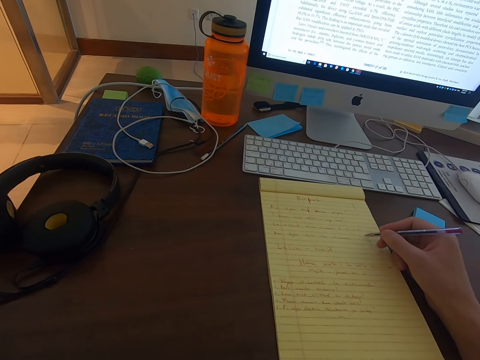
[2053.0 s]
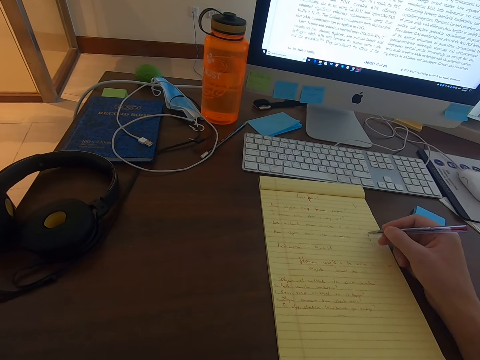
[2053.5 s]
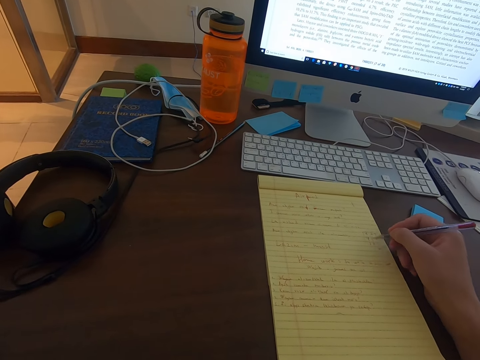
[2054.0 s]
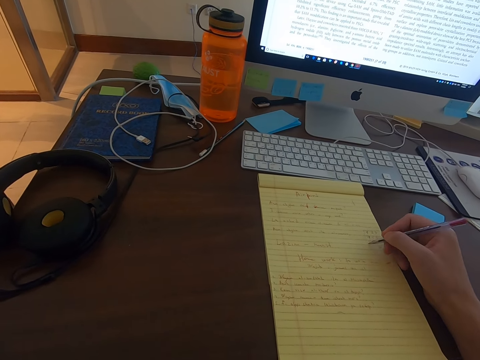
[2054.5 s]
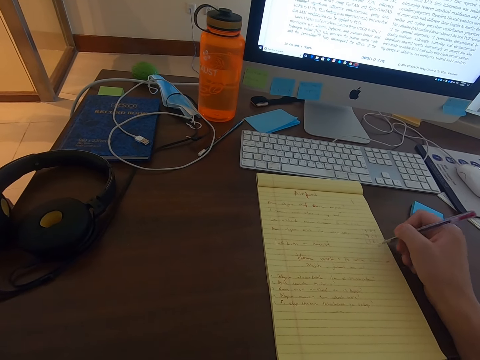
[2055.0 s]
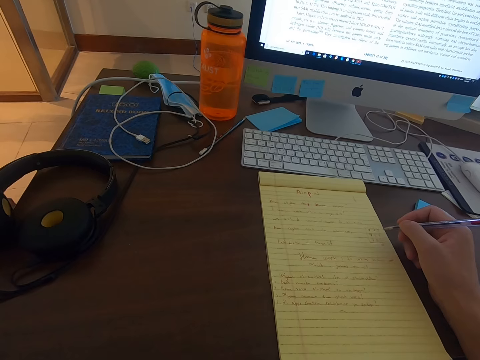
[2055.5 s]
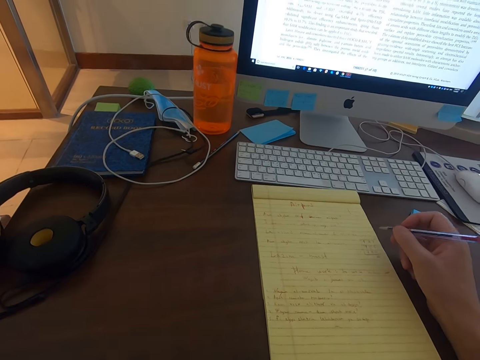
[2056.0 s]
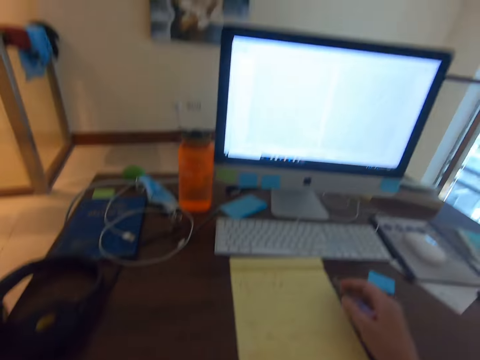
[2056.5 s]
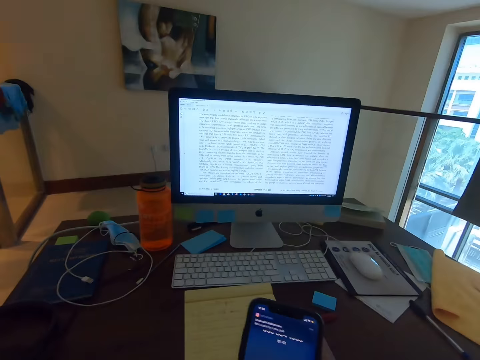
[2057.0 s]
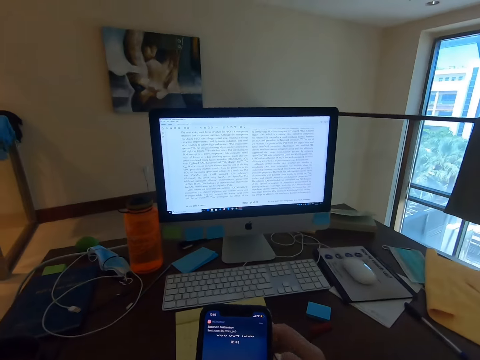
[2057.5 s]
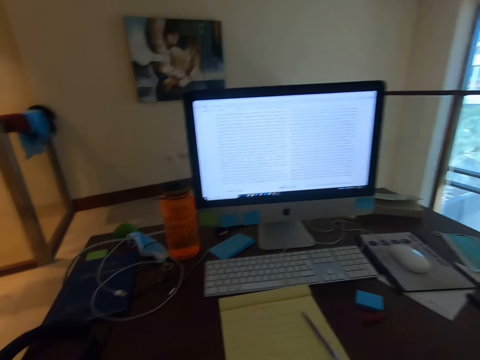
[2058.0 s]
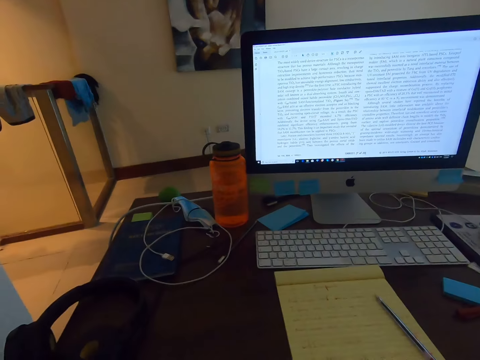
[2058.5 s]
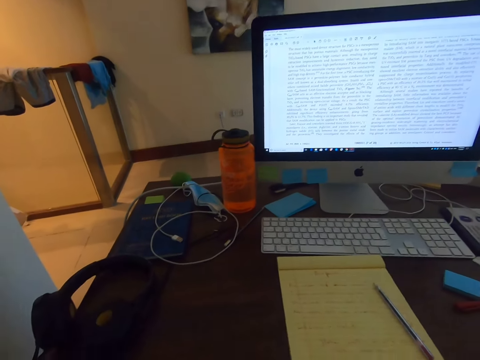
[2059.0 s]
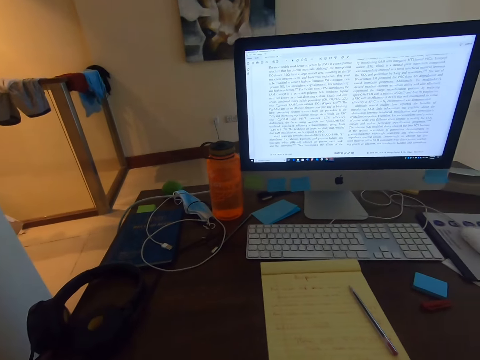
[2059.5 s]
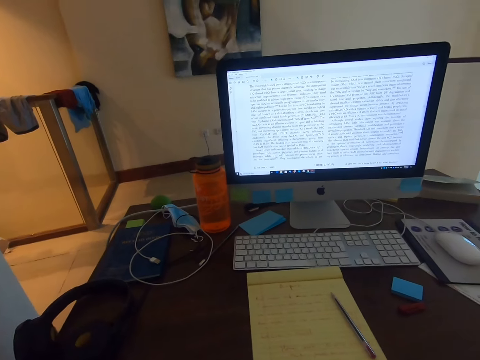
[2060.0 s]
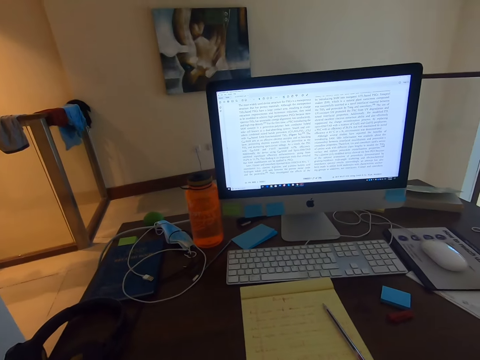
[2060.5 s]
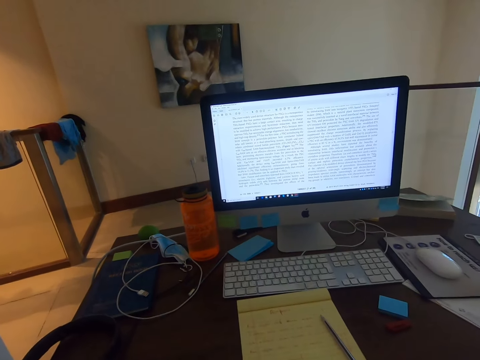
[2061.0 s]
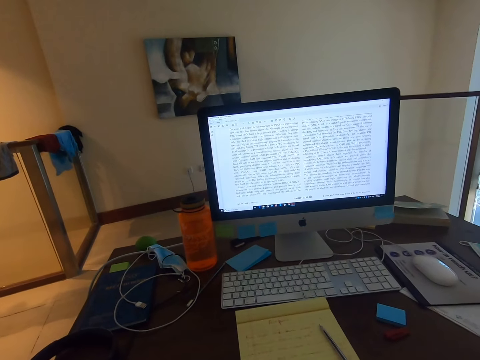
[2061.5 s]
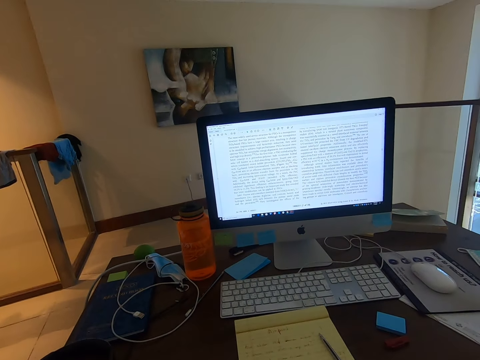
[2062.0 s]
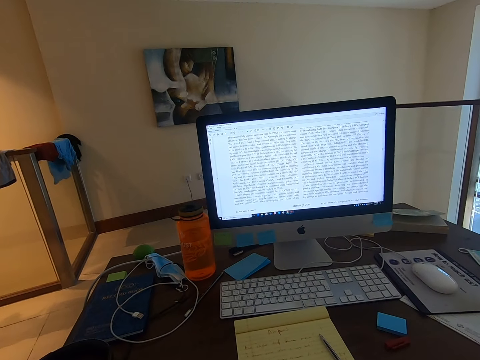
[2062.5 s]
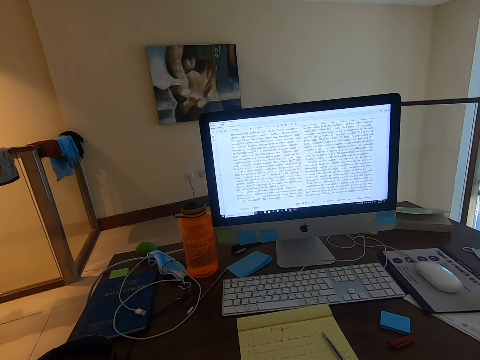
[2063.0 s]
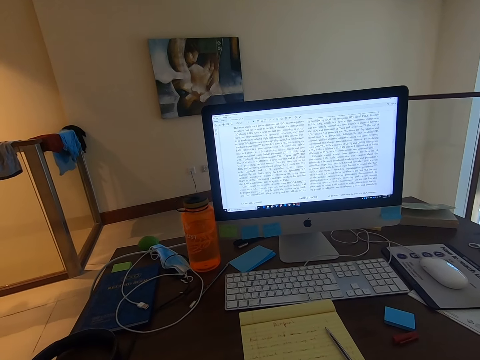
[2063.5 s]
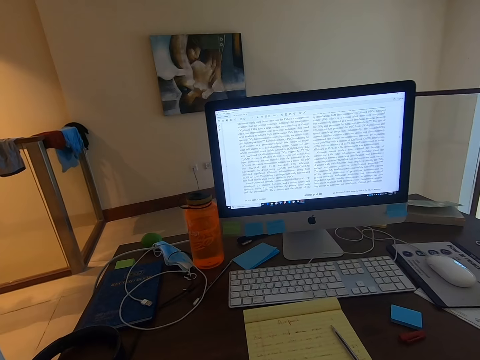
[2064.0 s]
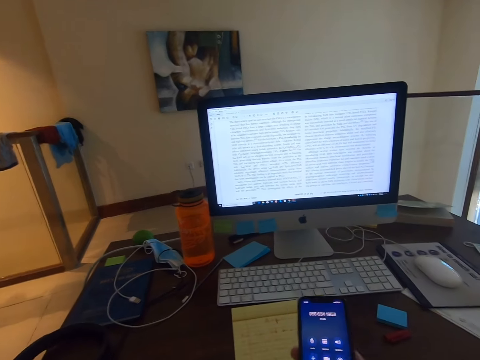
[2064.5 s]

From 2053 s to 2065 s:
The camera wearer writes on the notebook with the pen. They stare at the monitor's screen. They stare at the phone. They stare at the notes on the notebook. They stare at the monitor. They talk on the phone with a person. They stare at the monitor's screen.

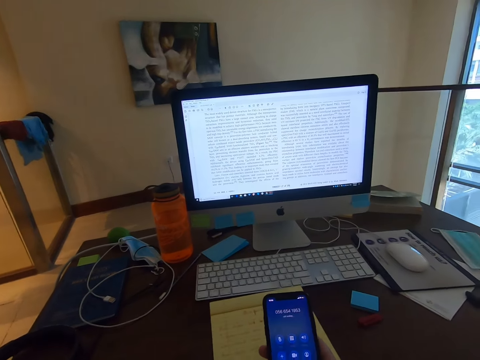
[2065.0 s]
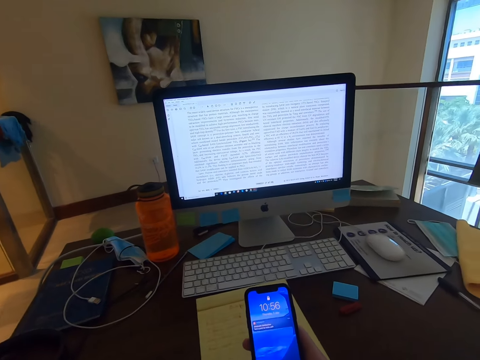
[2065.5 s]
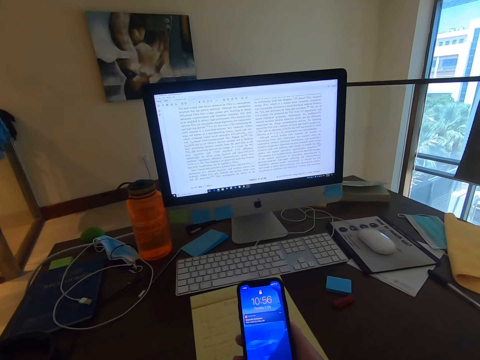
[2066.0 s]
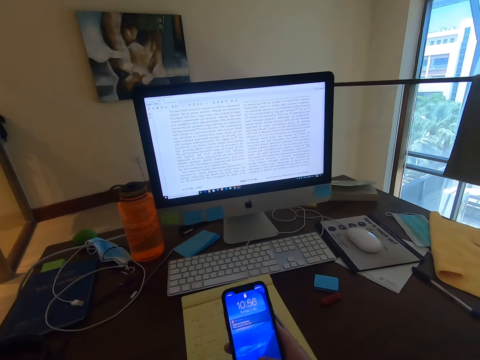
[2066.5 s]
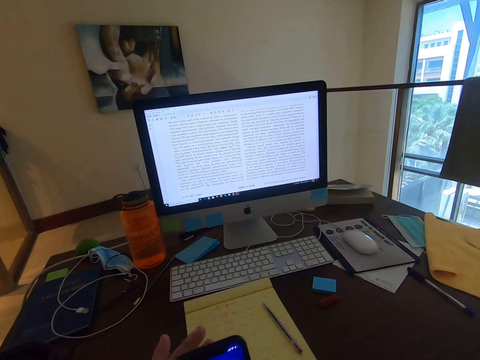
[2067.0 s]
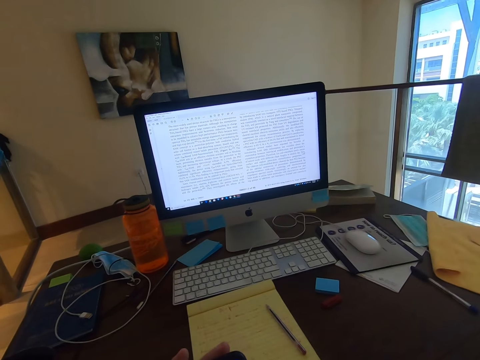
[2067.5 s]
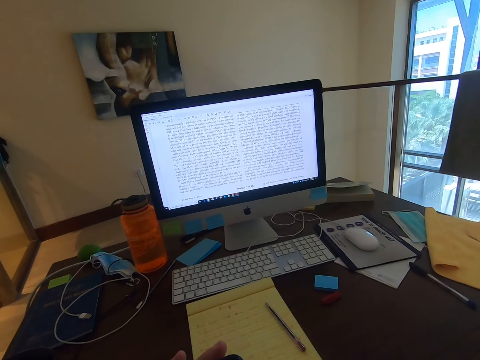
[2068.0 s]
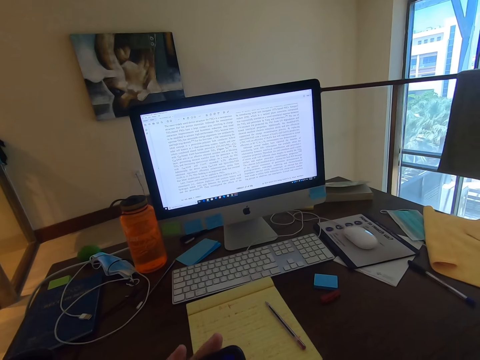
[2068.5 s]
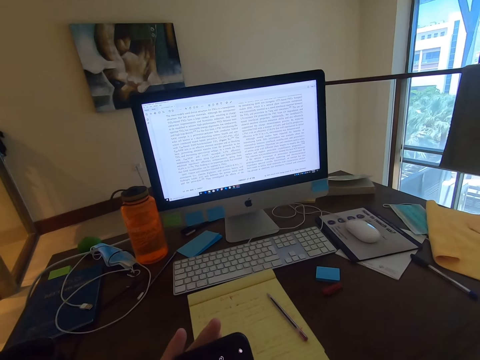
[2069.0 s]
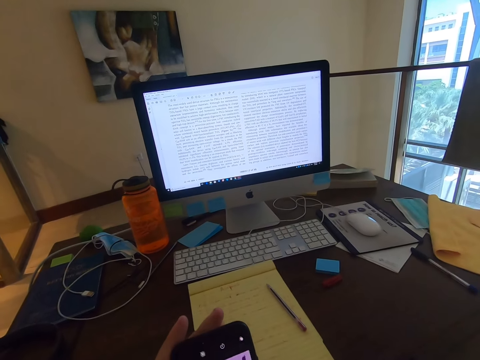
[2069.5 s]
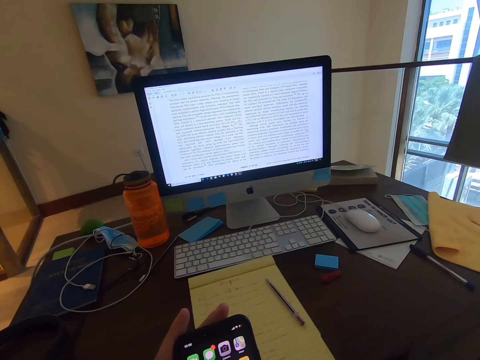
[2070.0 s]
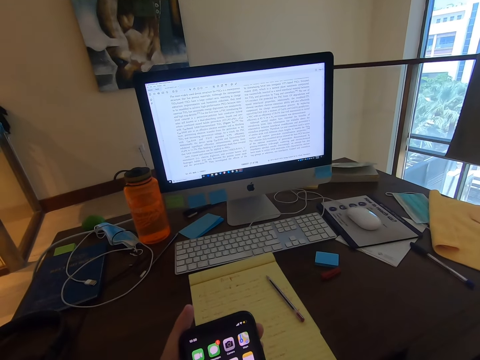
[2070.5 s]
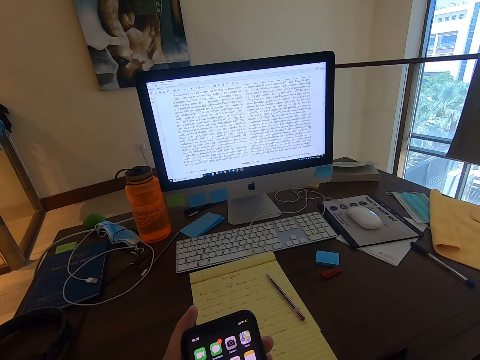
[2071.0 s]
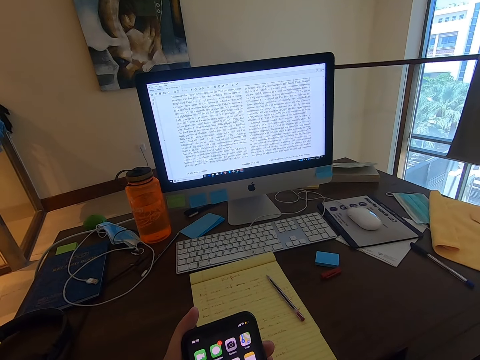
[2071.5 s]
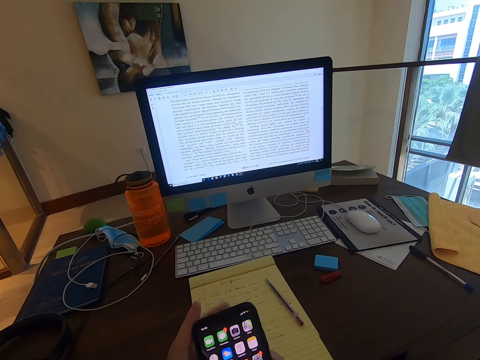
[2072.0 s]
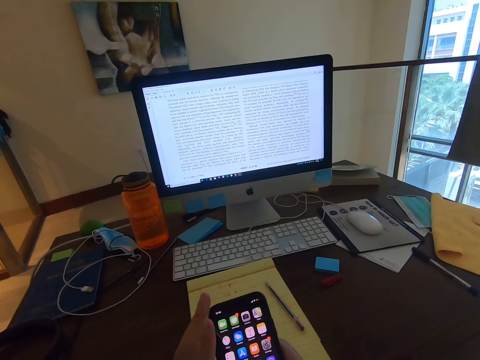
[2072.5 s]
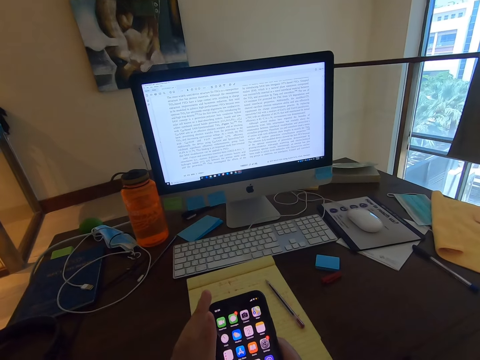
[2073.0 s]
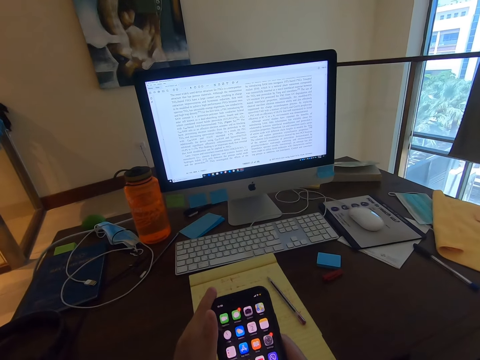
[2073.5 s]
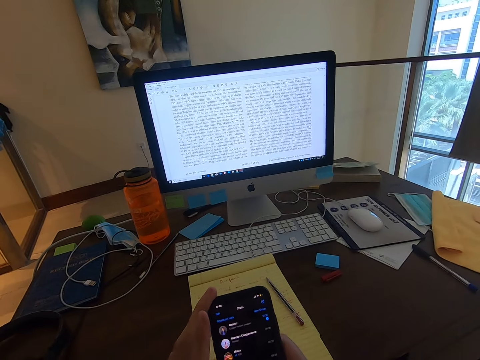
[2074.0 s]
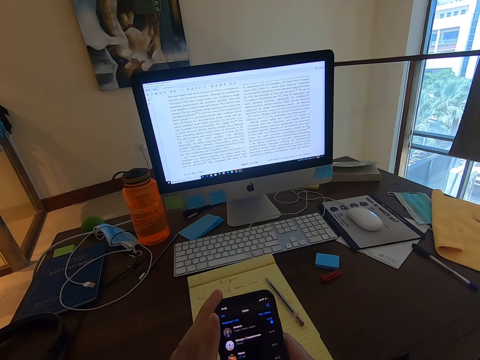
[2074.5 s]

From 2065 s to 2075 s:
The camera wearer operates the phone. They scroll the phone. They stare at the notes on the notebook. They operate the phone.

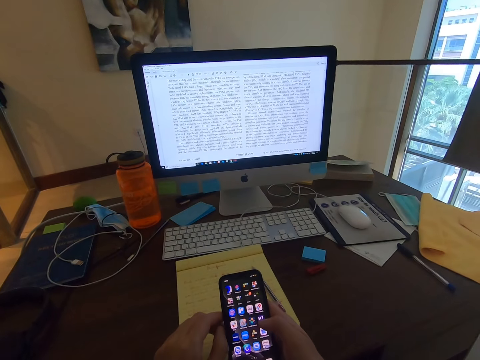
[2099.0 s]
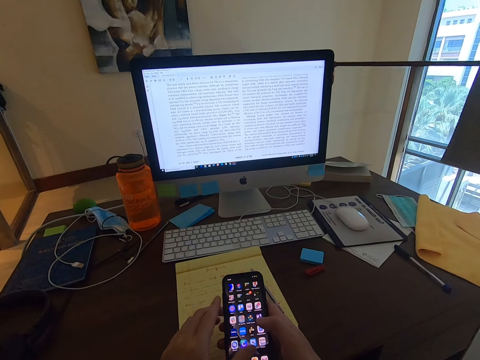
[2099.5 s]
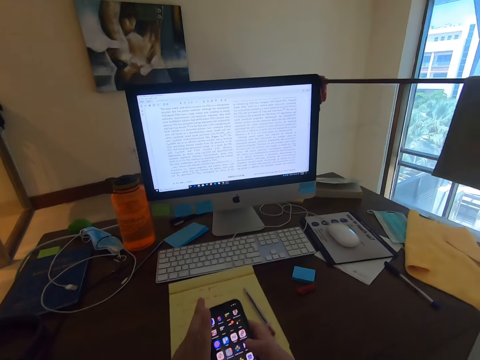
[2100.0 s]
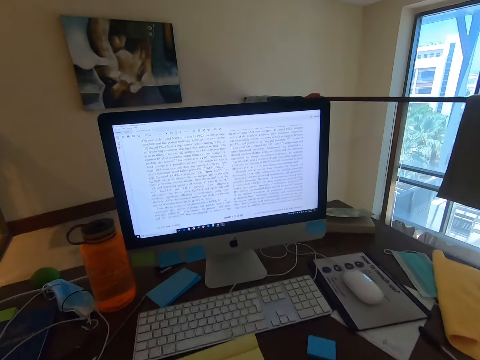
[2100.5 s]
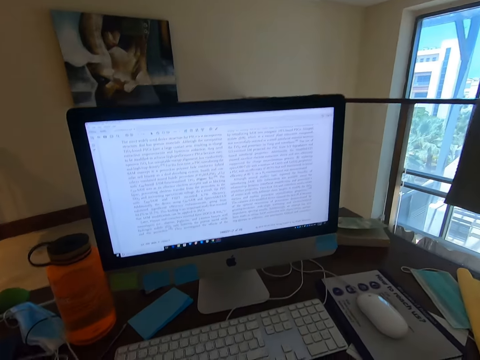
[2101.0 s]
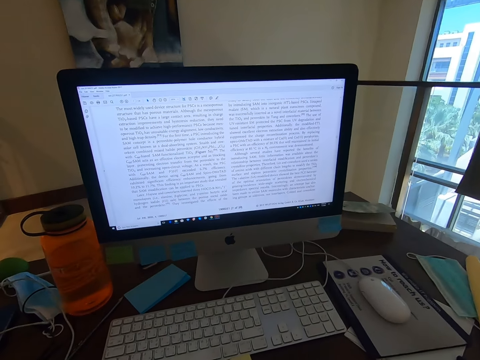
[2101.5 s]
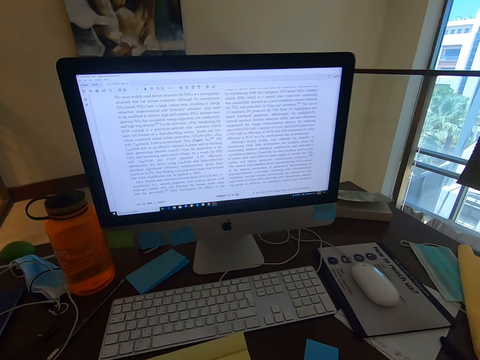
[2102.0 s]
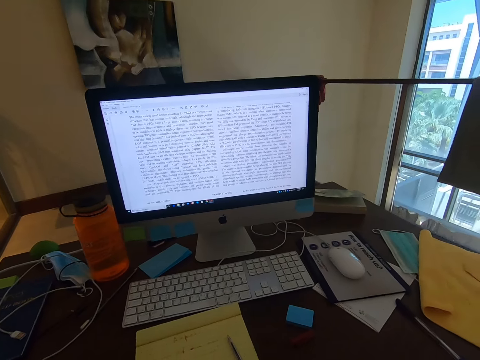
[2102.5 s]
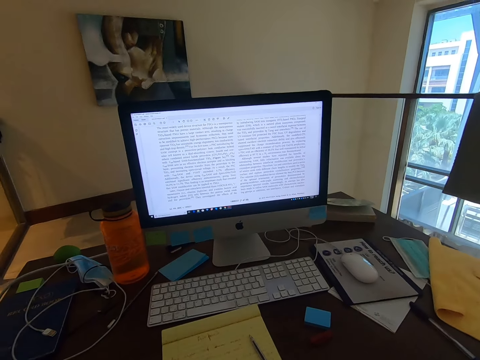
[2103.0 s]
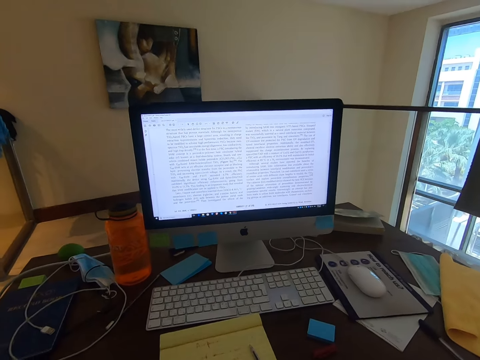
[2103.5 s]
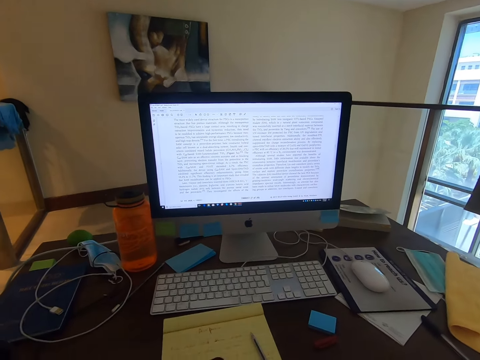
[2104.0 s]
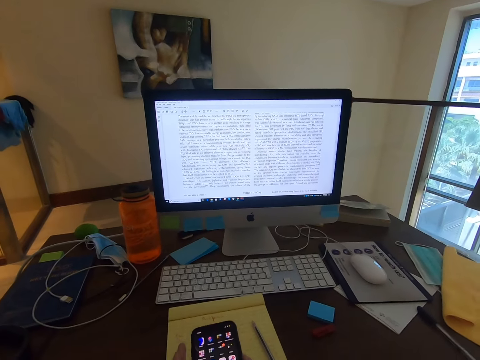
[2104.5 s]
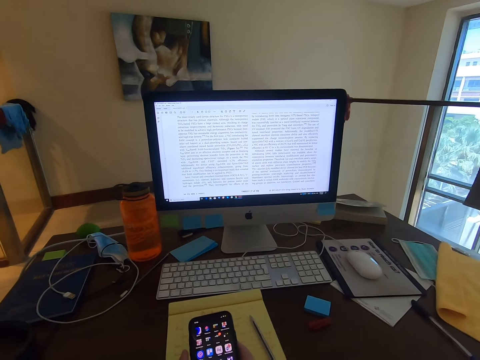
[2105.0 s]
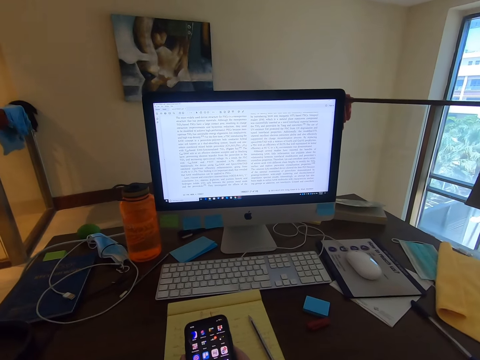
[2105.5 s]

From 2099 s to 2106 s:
The camera wearer stares at the monitor's screen.
